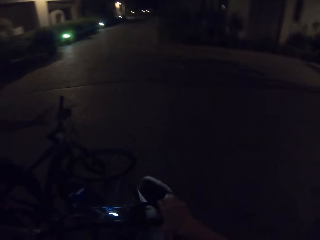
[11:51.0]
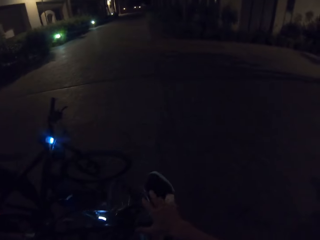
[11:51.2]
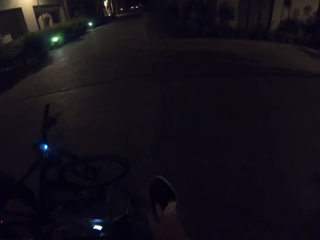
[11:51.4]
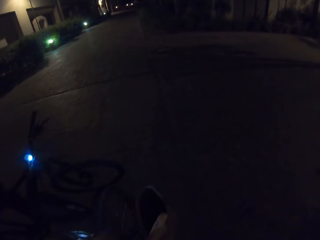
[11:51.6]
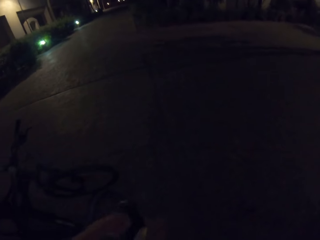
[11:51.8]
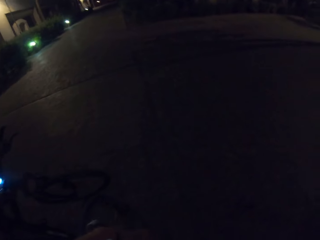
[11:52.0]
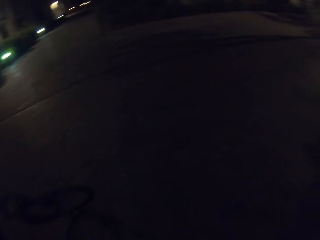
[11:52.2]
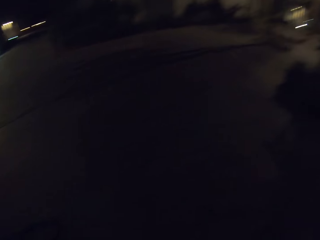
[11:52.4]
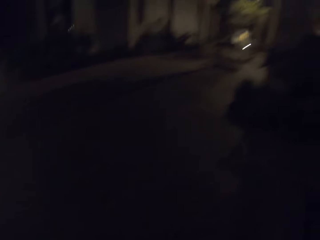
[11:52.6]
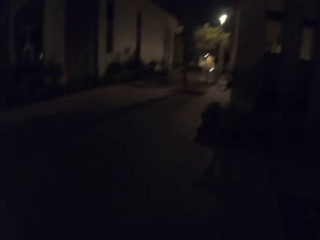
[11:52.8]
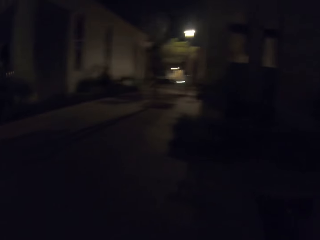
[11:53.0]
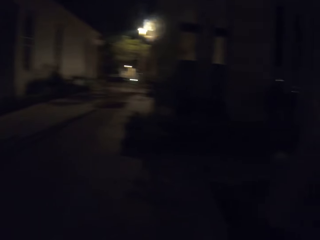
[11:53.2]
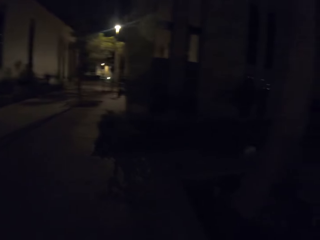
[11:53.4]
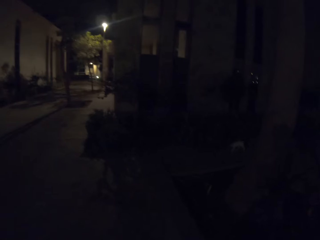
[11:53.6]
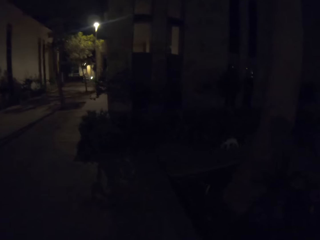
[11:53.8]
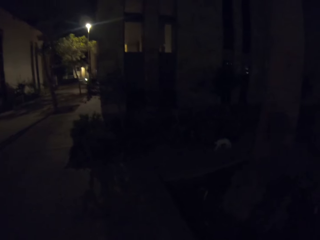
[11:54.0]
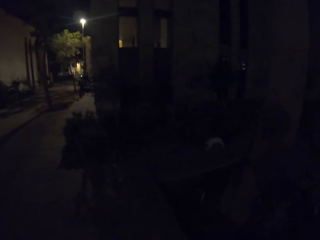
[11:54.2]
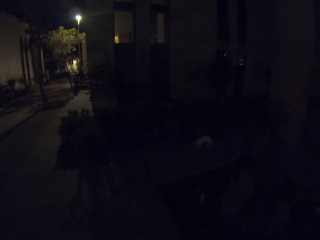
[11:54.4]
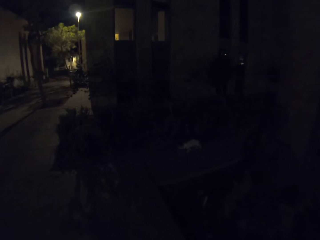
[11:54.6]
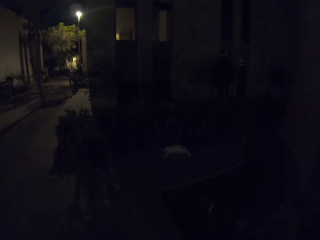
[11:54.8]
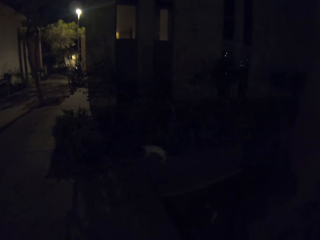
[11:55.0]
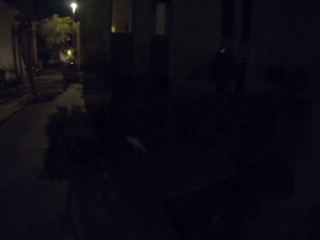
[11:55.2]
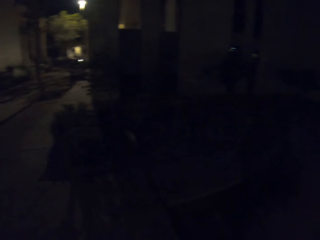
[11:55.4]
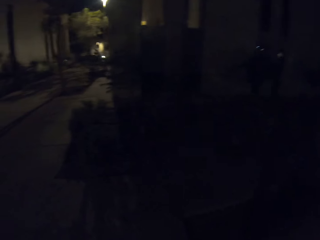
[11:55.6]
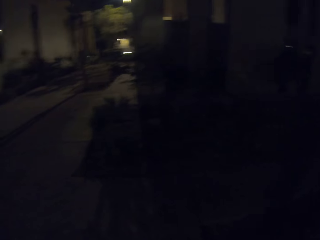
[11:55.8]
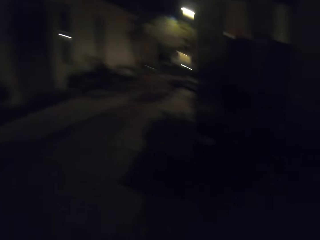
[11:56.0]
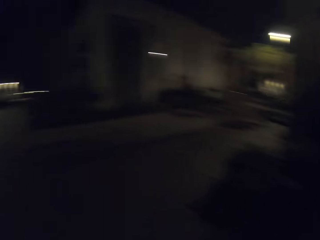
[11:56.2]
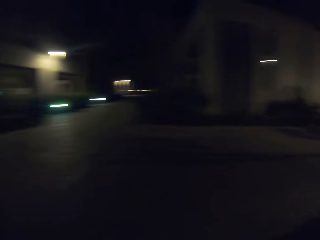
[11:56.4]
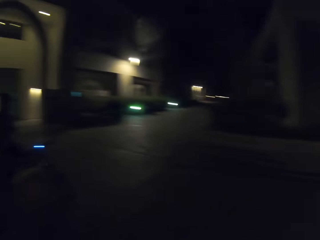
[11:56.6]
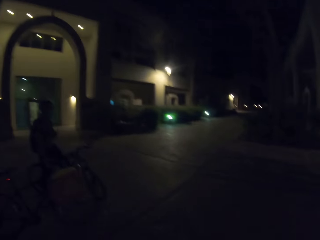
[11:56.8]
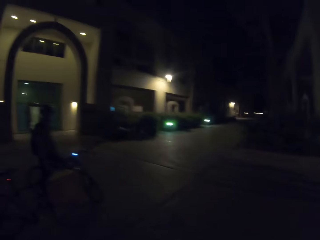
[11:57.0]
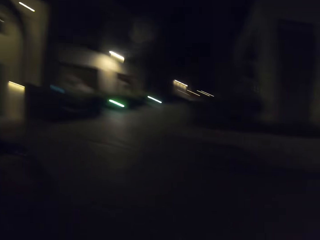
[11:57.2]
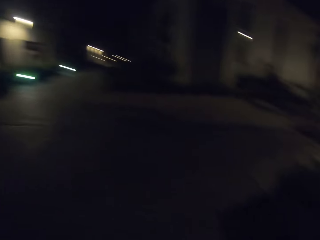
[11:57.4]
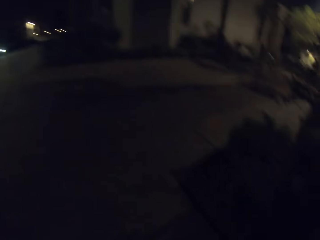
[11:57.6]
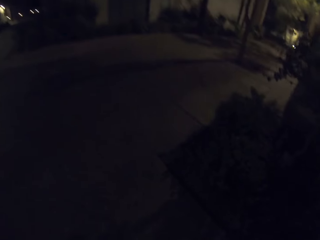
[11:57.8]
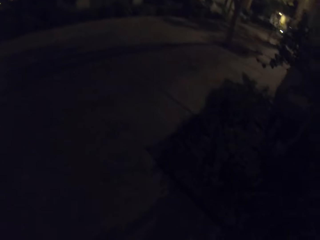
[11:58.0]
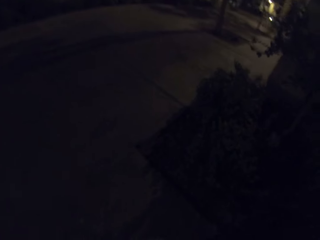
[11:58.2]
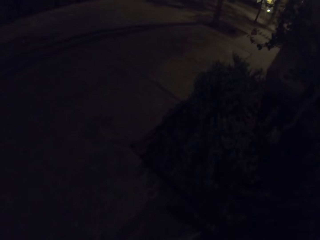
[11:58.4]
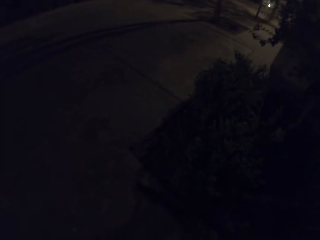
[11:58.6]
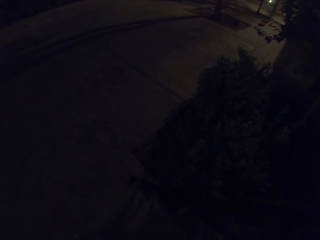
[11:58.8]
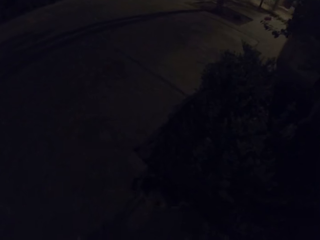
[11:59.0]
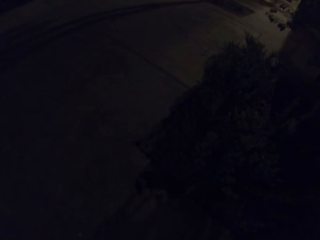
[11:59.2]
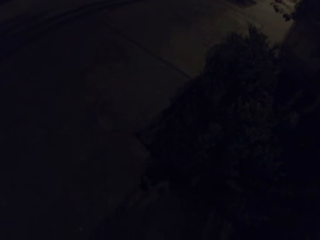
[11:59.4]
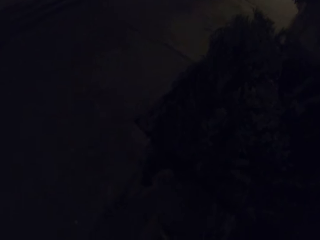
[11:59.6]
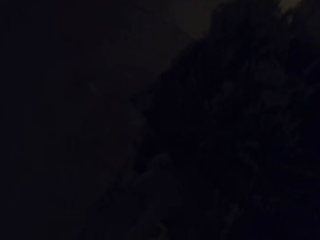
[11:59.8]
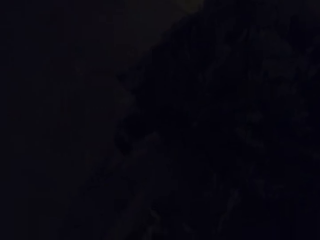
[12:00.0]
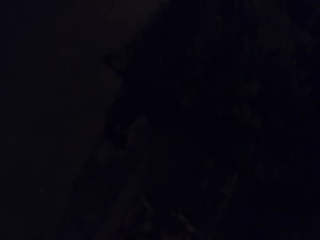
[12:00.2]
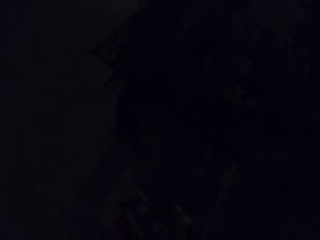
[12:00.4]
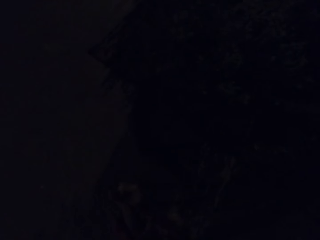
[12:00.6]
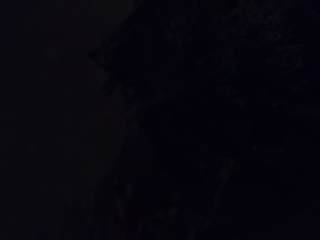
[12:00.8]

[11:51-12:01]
The camera wearer stops to ride. They look around.

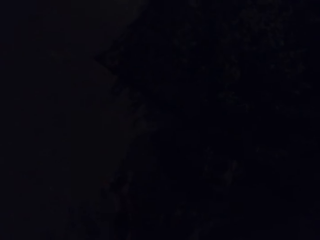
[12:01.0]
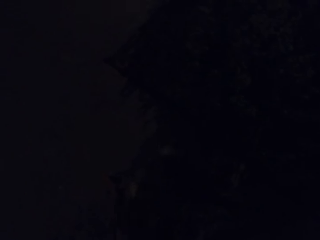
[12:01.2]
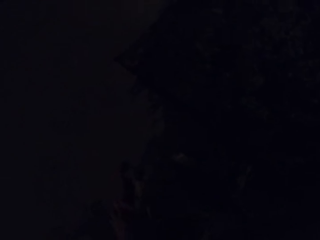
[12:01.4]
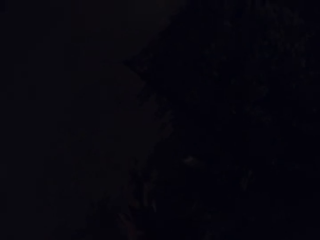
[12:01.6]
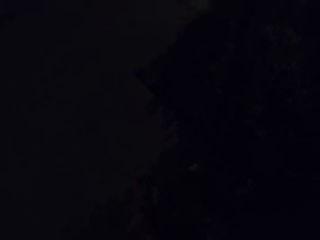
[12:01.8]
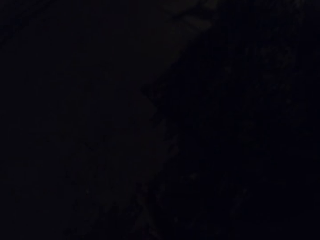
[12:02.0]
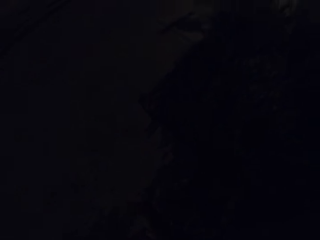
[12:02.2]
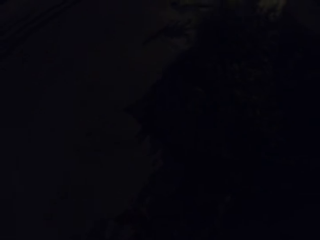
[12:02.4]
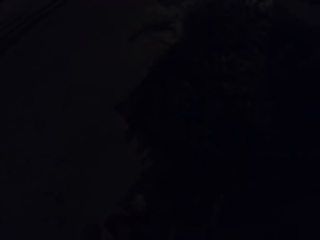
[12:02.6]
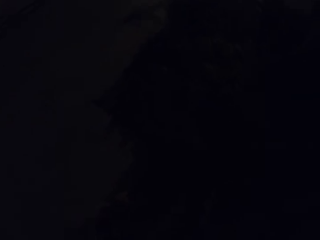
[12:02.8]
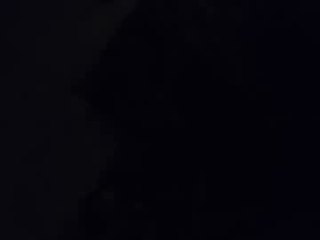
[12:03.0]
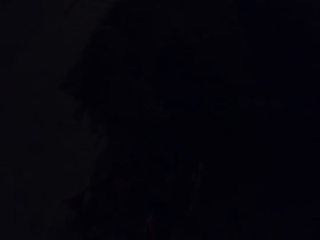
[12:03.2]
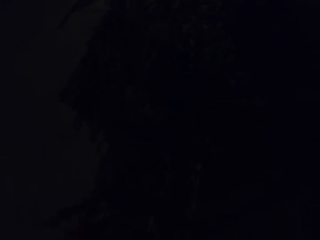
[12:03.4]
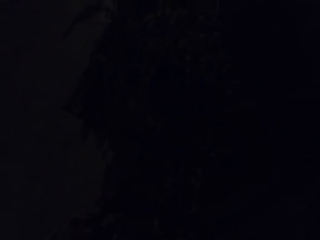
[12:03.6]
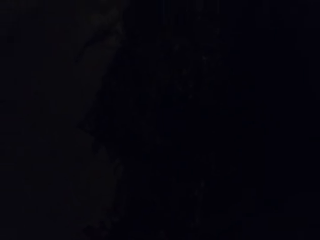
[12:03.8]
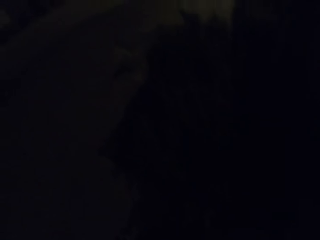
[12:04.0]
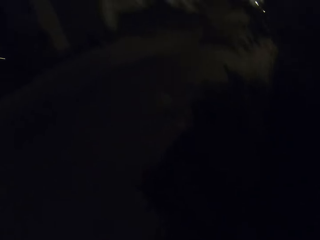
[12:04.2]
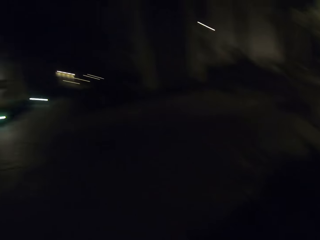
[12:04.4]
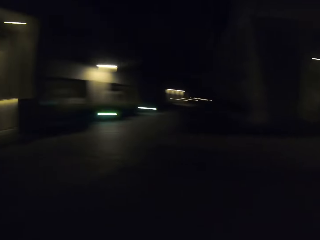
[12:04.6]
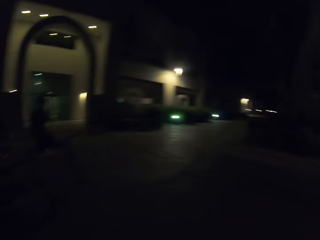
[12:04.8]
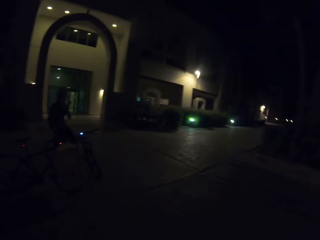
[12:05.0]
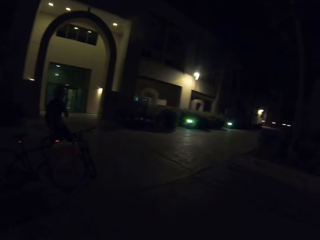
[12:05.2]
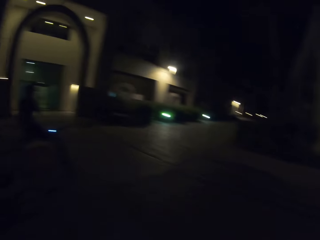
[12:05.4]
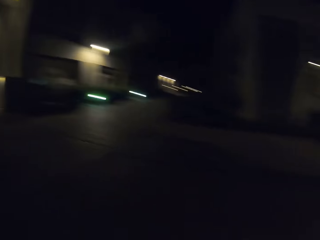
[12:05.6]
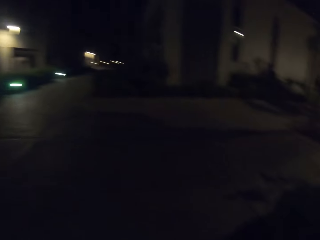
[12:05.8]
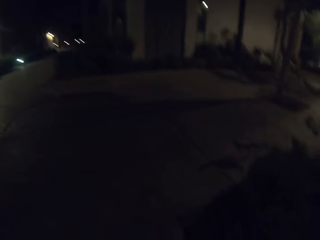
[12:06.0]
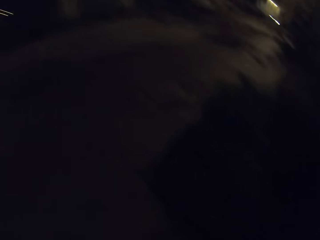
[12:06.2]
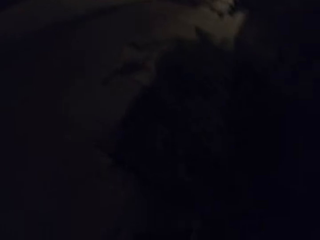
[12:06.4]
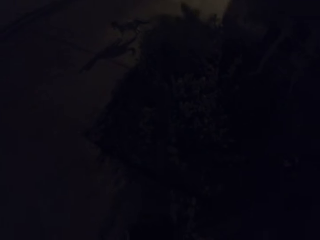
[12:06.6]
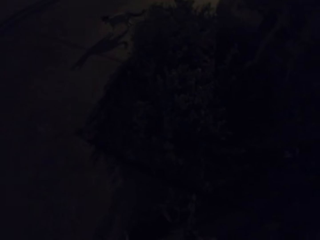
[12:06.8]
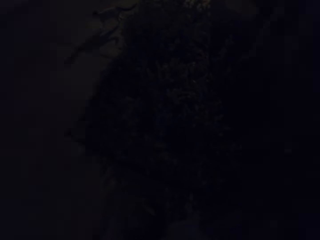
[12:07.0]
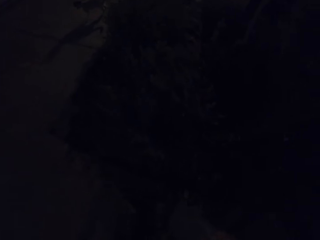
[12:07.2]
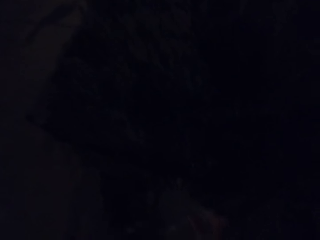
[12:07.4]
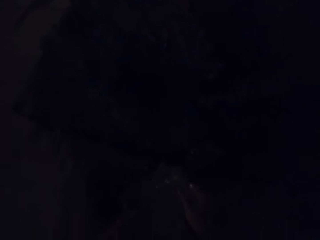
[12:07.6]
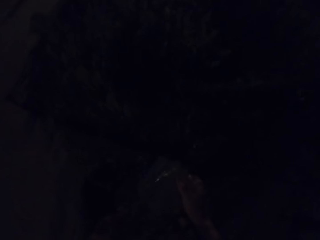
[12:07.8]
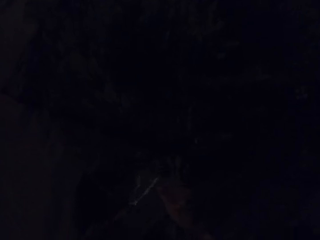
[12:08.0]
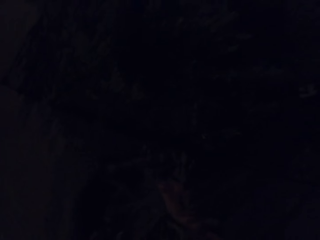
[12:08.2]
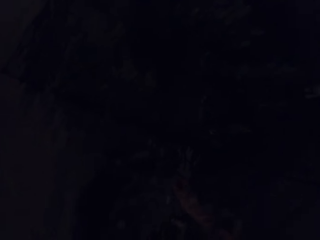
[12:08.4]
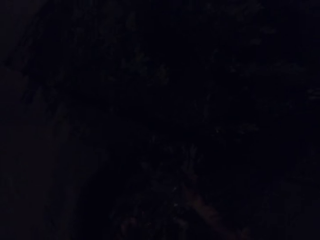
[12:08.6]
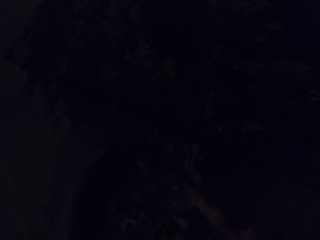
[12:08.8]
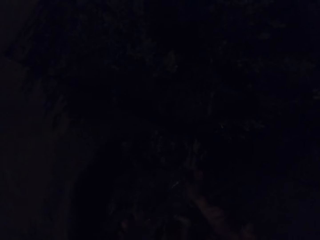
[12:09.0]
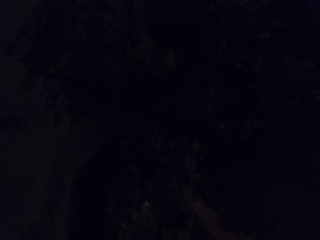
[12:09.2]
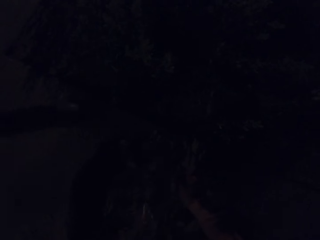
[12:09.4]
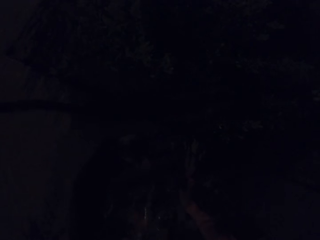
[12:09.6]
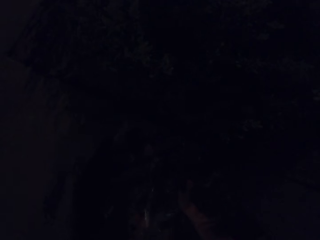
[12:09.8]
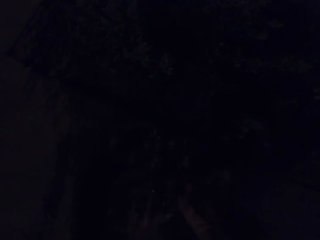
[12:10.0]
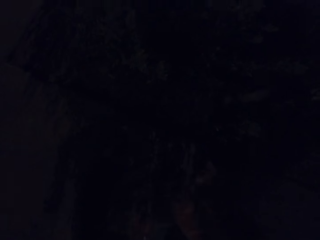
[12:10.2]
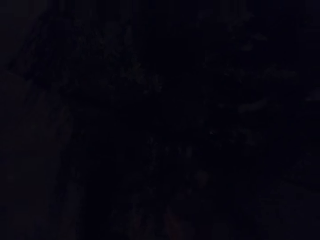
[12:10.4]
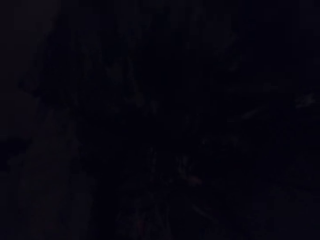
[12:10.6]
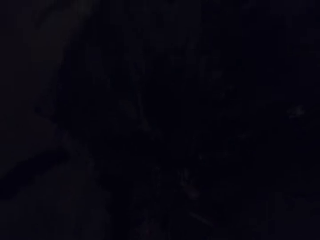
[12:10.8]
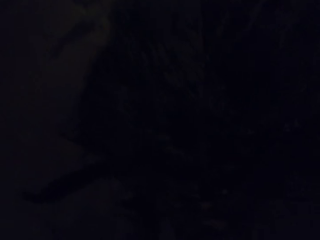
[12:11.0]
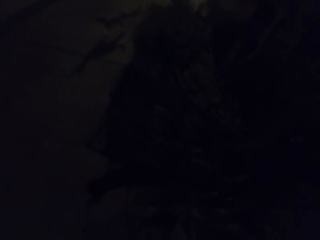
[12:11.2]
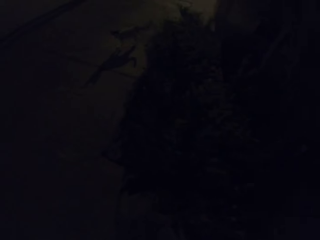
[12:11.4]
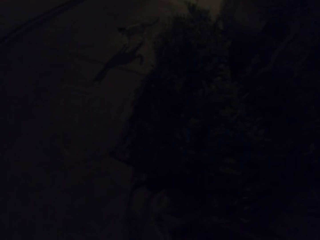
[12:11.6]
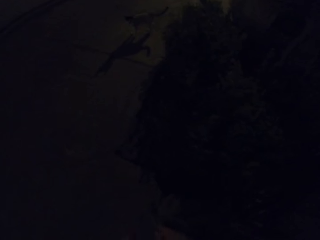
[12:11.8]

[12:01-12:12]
The camera wearer plays with a dog or cat on the estate. They look around. They put food for the dogs along the sidewalk. They pour something from a polythene bag.
